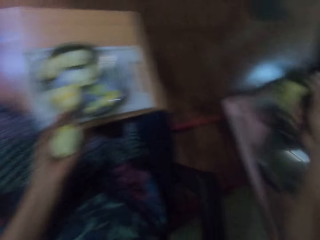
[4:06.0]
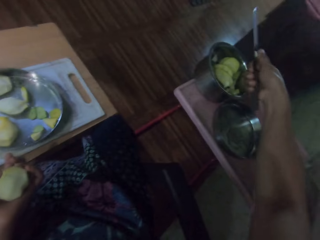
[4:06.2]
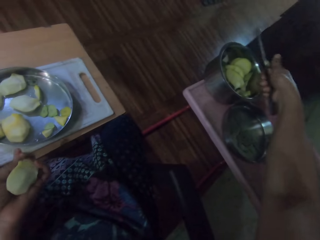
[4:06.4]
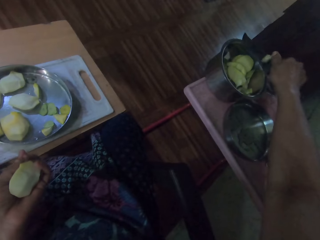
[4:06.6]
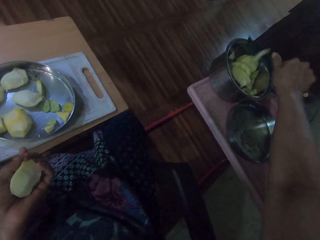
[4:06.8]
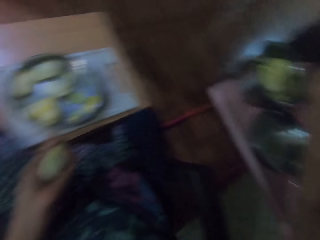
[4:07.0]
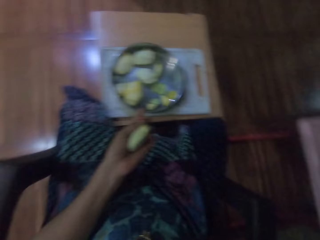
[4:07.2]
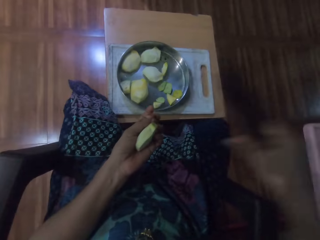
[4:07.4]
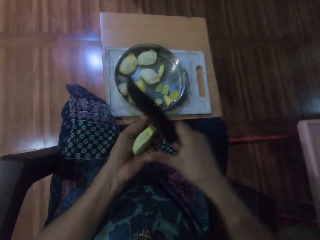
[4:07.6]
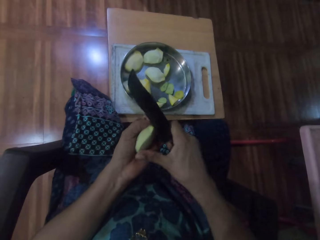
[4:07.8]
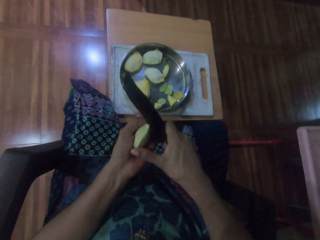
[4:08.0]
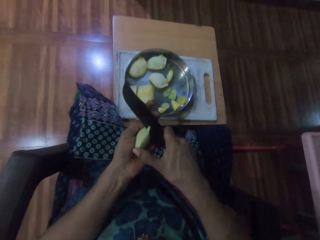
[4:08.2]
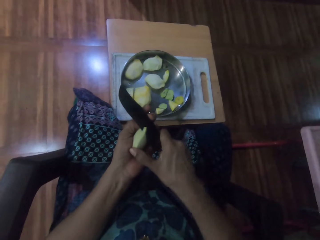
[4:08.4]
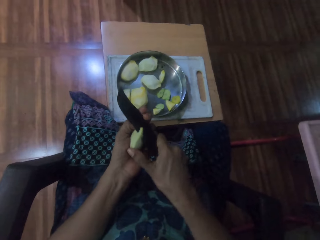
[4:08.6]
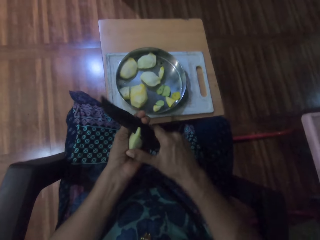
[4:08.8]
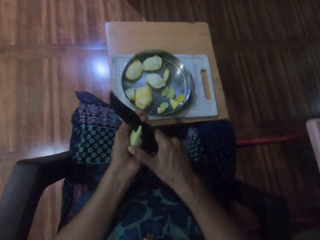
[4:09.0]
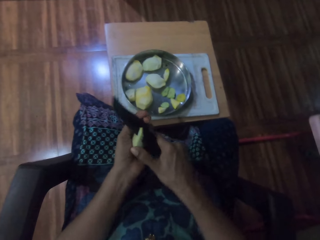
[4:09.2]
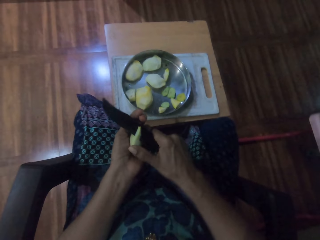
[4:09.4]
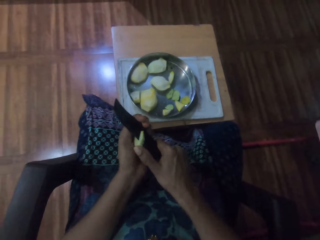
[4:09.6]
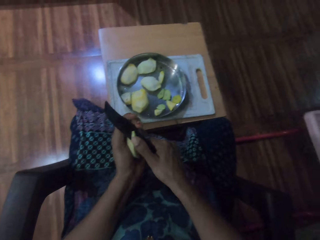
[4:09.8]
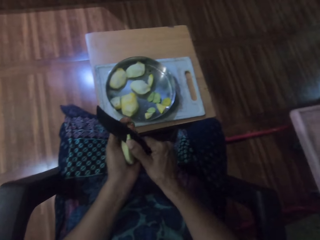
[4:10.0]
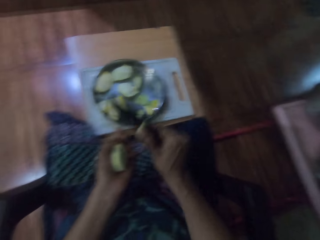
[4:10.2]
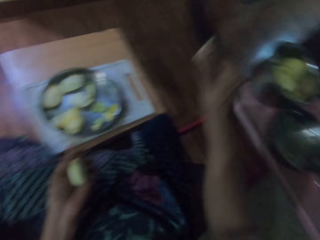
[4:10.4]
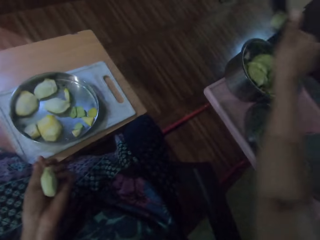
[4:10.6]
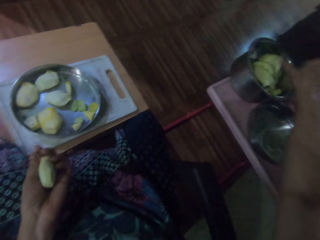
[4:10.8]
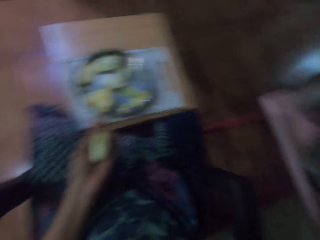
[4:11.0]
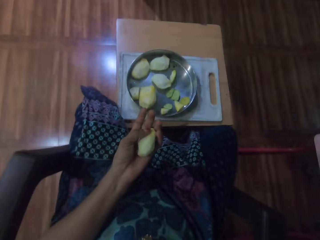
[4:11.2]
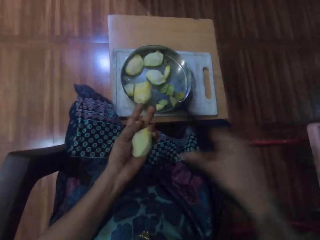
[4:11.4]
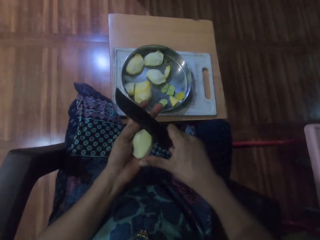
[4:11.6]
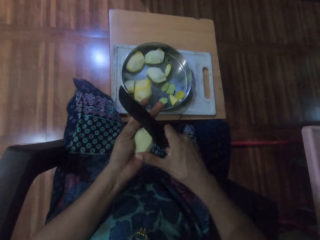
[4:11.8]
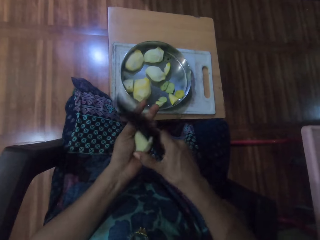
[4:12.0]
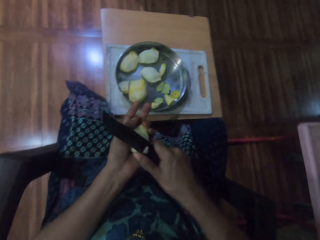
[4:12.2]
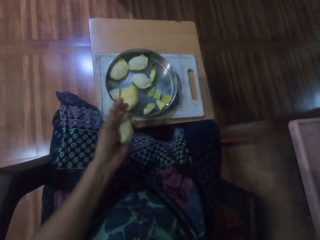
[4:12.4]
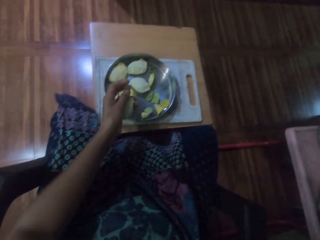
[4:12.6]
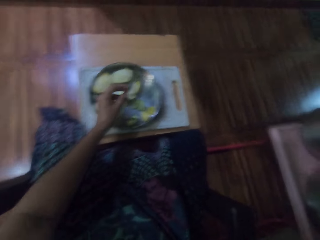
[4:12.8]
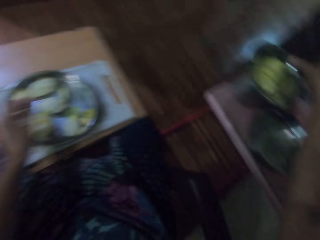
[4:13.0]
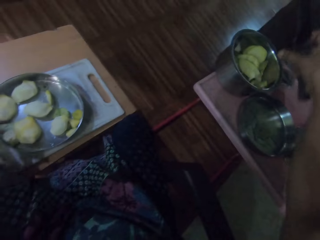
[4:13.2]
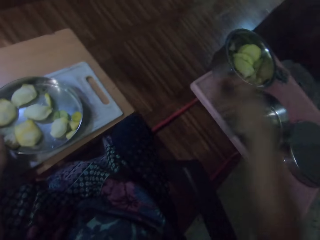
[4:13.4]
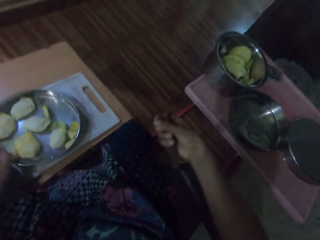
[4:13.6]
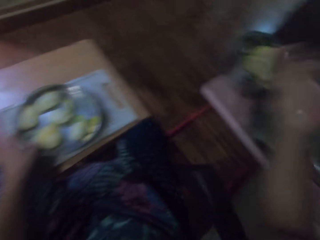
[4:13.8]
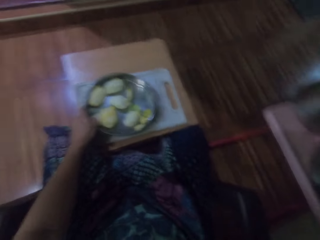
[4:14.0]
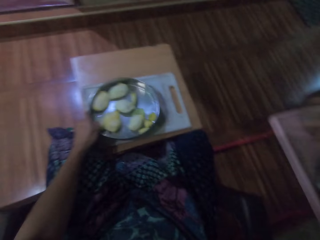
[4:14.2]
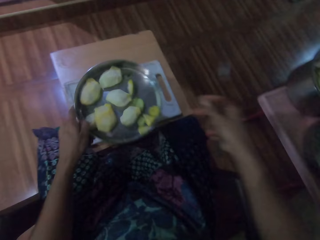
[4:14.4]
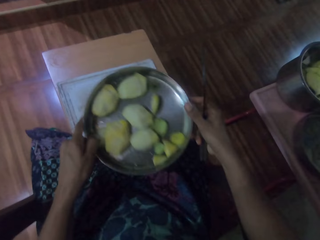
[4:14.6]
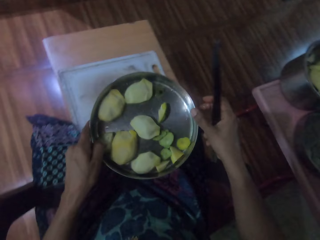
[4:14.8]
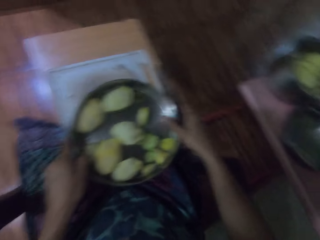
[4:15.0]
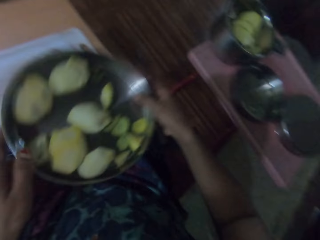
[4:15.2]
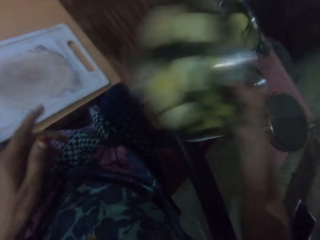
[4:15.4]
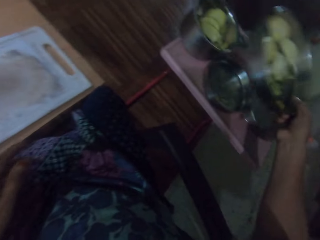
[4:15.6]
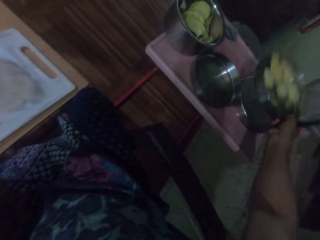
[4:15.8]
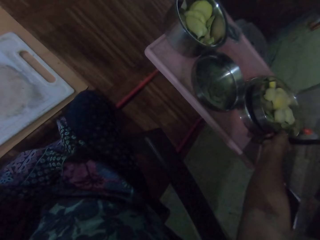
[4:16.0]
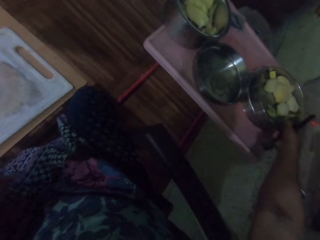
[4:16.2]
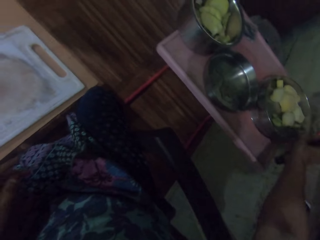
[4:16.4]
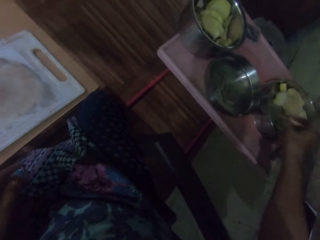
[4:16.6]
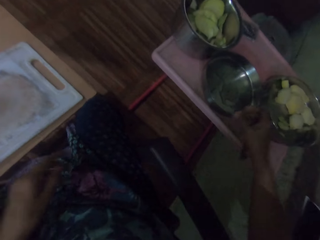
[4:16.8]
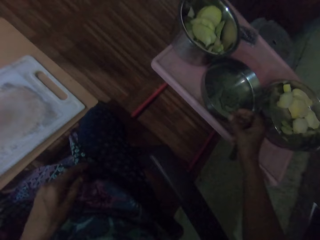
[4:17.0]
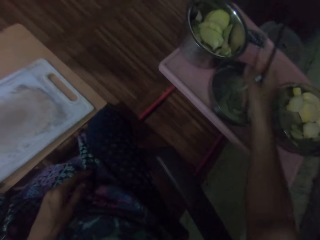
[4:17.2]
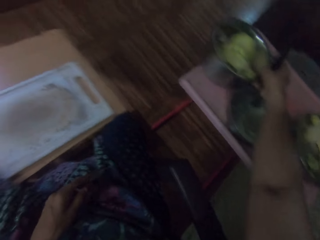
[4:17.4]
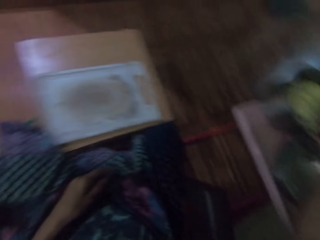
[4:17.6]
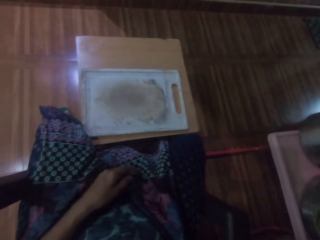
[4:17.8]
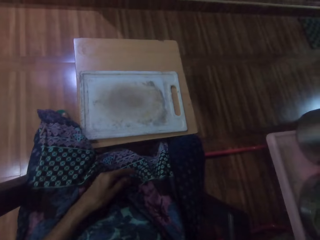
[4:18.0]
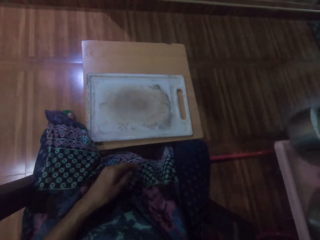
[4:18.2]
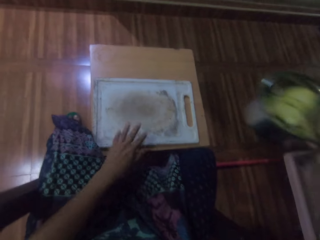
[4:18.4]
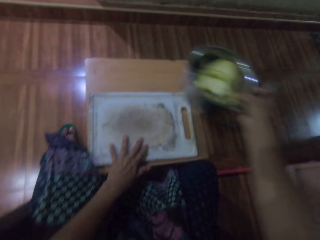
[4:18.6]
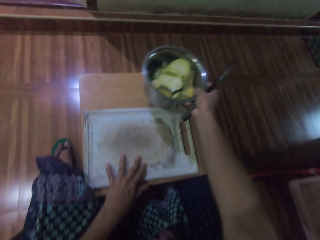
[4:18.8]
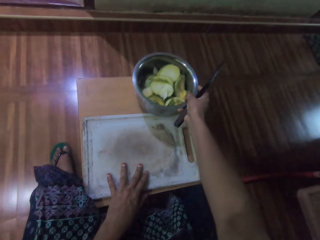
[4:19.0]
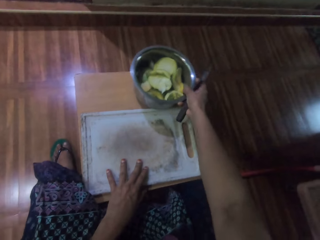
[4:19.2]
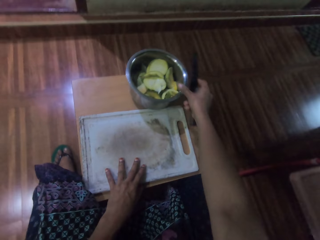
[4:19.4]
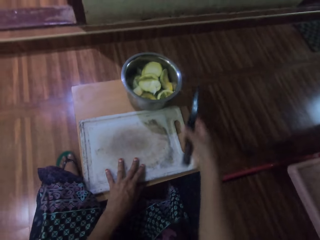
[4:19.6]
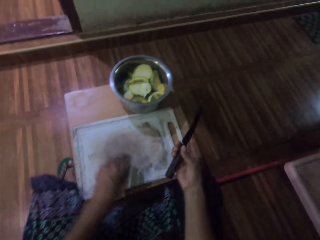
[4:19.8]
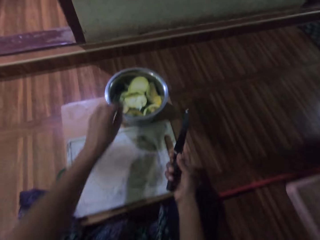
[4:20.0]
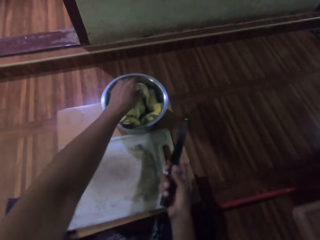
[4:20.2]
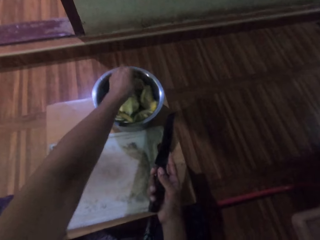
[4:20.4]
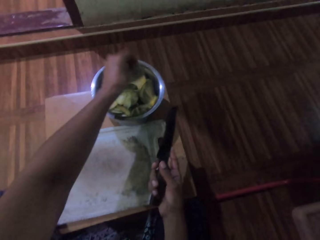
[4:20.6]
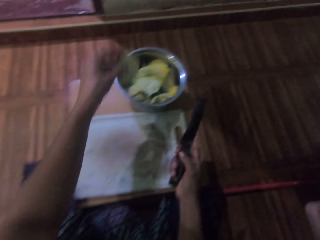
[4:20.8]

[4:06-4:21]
The camera wearer puts a piece of mango in the bowl. They cut the mango with the knife. They put a piece of mango in the bowl. They cut the fruit. They put the seed in the tray. They pick up the tray. They put the tray aside. They take the pot or bowl. They put the knife on the bowl. They put the bowl on the table.

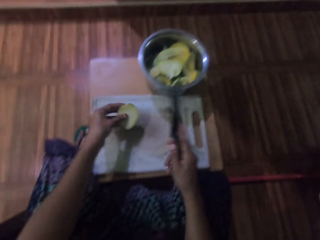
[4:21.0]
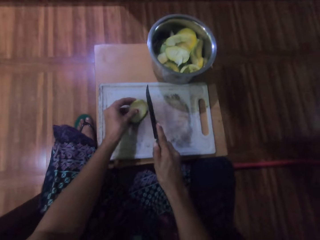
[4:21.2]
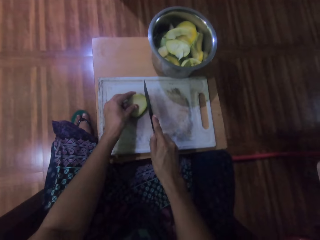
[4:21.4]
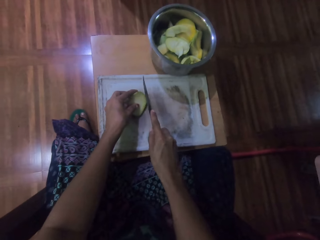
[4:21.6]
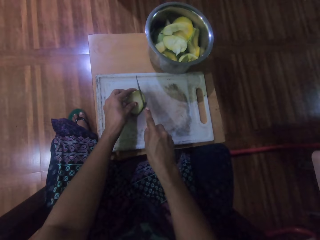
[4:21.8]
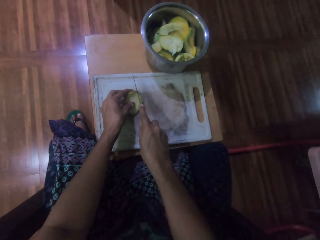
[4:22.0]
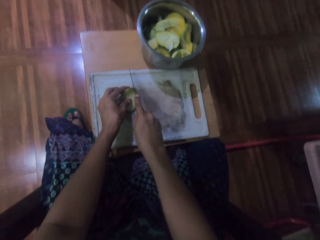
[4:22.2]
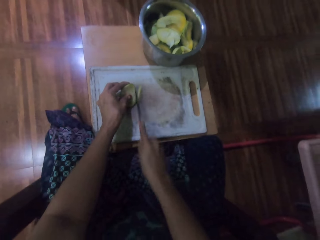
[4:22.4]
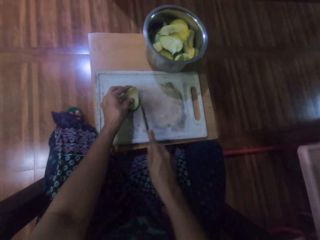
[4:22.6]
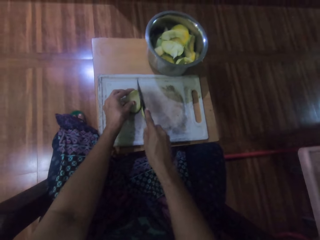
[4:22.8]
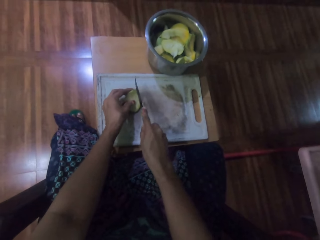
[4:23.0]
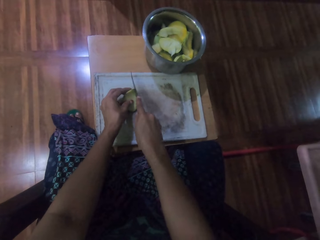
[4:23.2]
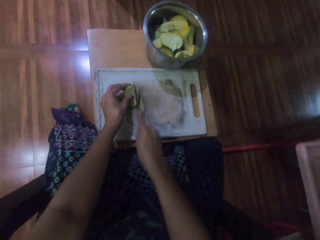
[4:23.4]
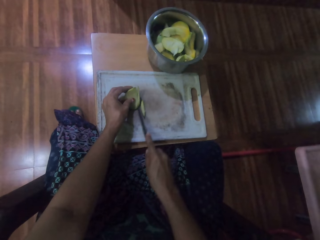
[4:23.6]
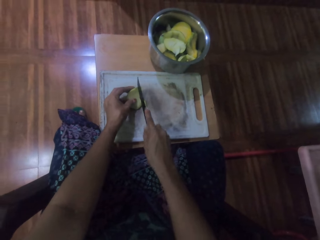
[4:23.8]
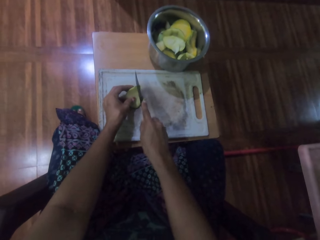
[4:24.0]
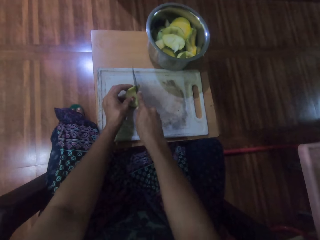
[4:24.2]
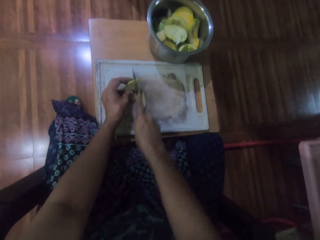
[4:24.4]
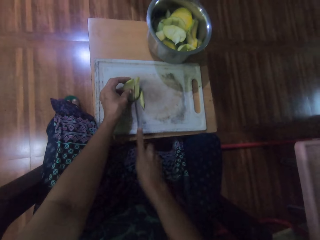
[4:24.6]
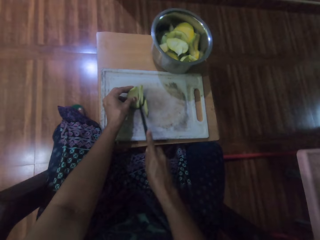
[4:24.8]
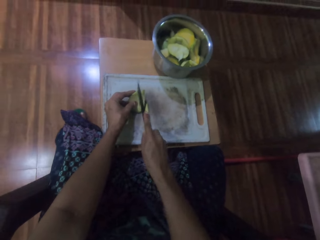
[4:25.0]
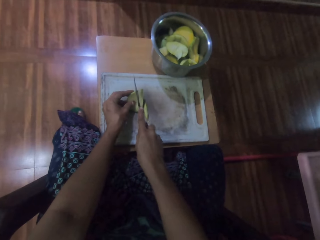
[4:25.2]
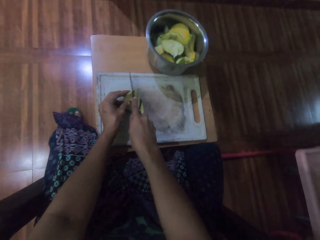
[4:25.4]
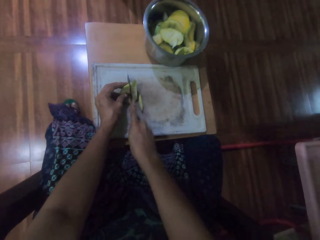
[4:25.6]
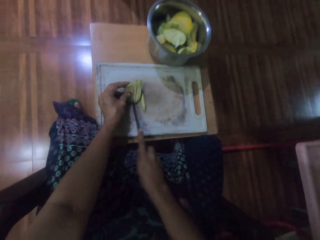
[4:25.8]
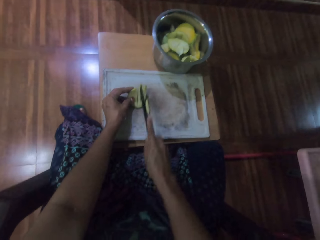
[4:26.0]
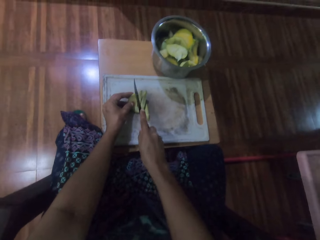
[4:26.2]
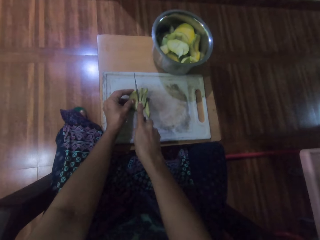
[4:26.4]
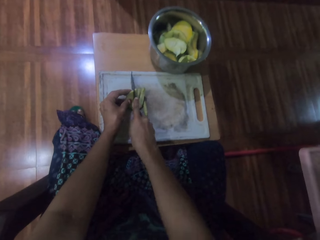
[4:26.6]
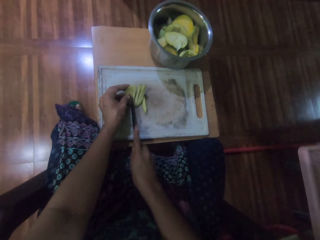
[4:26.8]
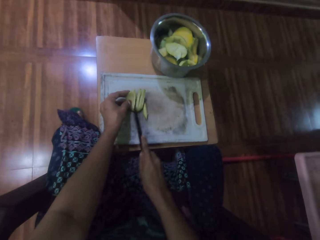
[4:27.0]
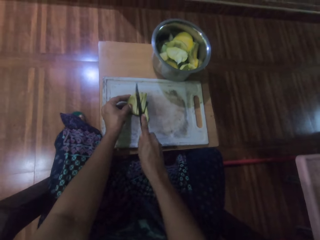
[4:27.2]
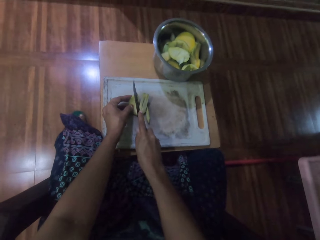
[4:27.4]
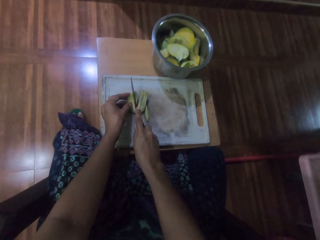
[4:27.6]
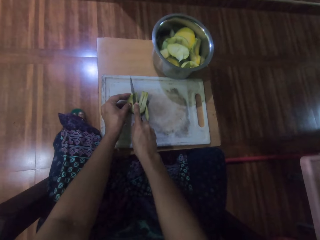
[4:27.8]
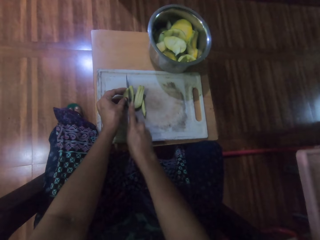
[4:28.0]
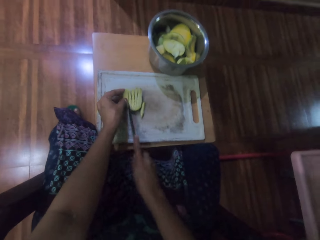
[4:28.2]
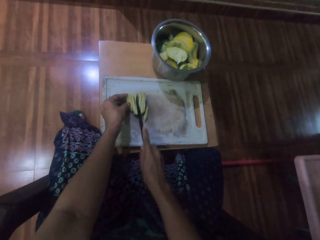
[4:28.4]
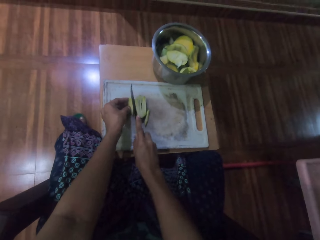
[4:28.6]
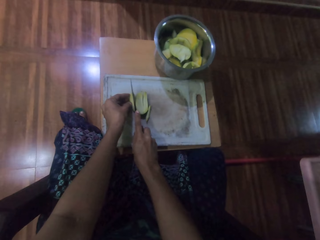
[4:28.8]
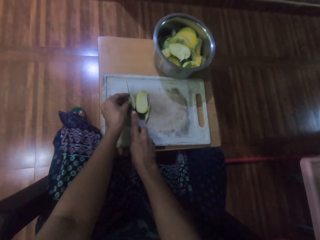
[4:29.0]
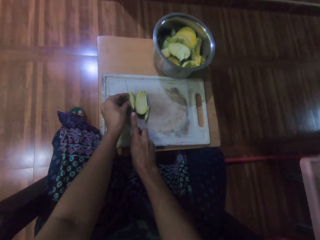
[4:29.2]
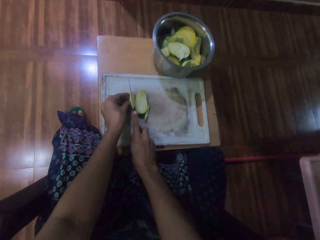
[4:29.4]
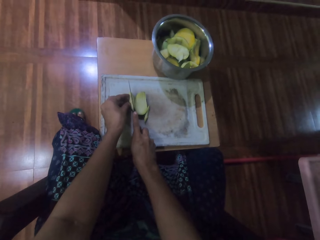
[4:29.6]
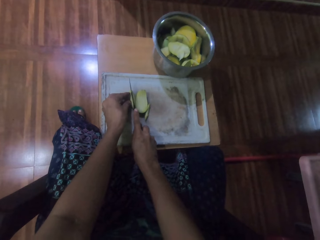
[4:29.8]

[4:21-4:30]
The camera wearer picks up the piece of mango. They chop the piece of mango.
